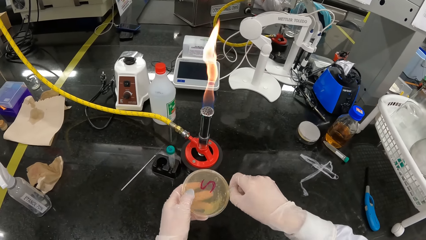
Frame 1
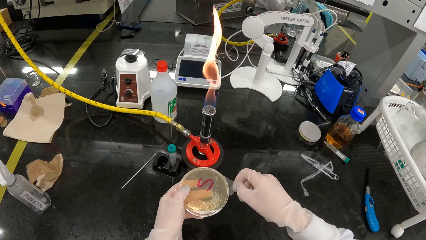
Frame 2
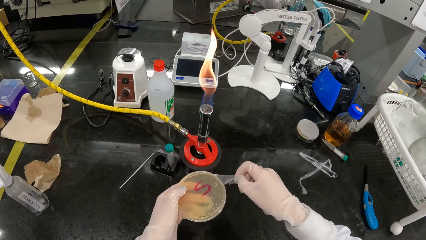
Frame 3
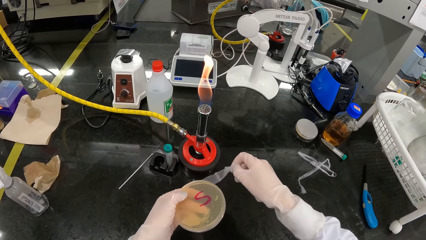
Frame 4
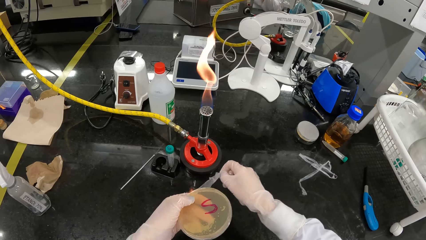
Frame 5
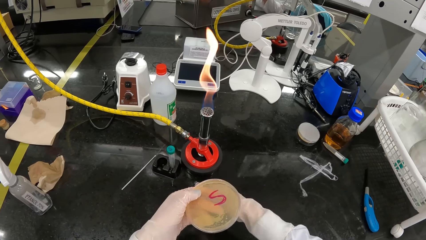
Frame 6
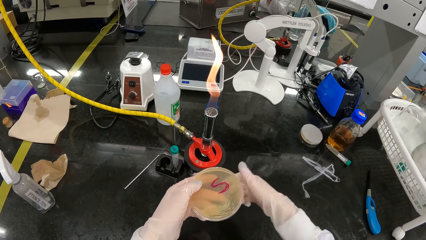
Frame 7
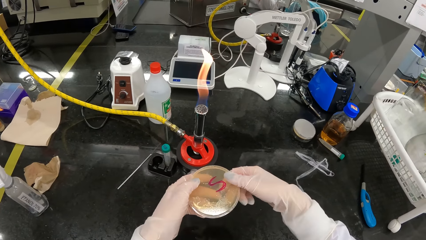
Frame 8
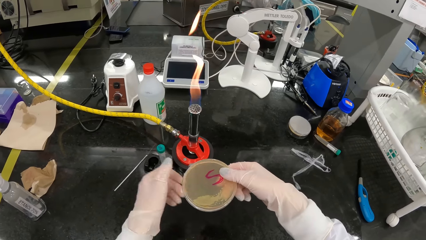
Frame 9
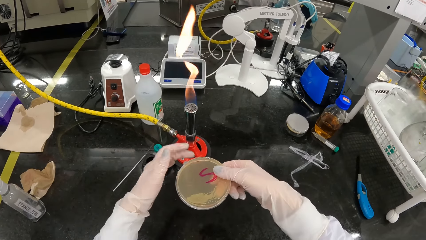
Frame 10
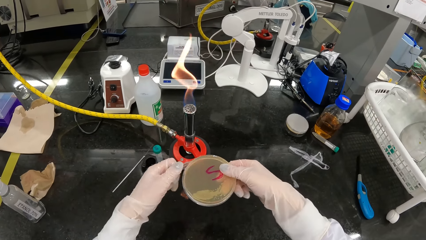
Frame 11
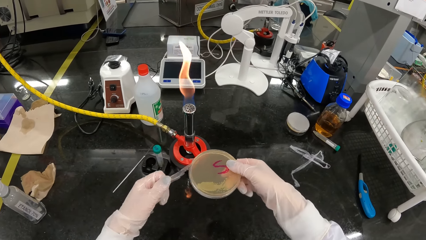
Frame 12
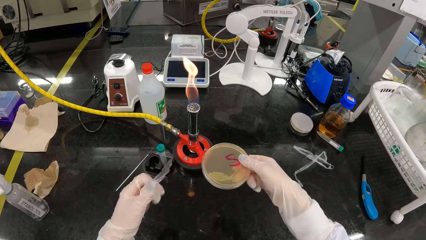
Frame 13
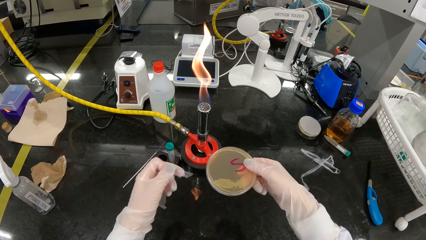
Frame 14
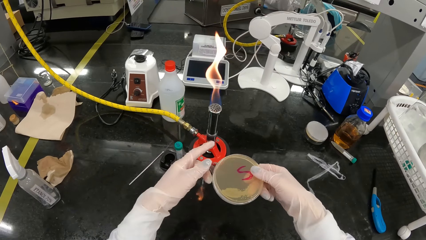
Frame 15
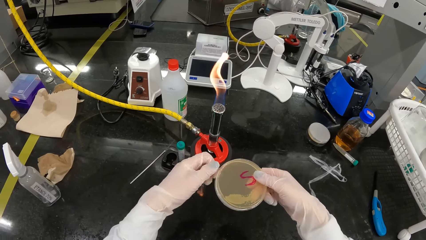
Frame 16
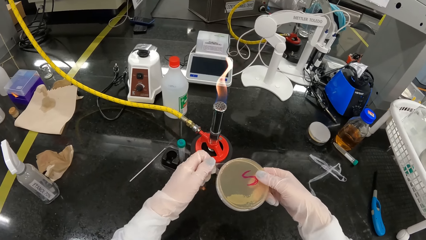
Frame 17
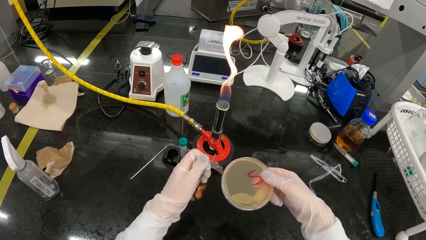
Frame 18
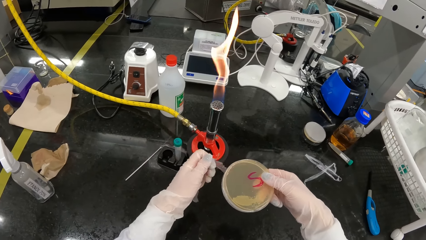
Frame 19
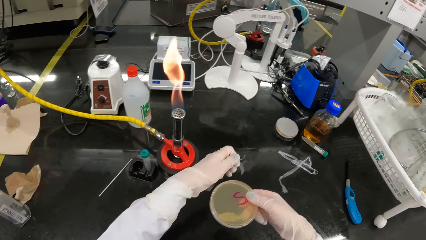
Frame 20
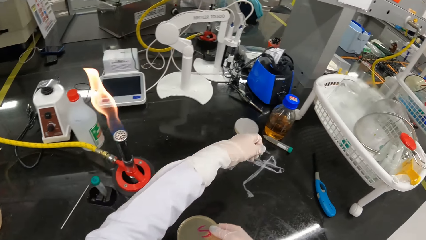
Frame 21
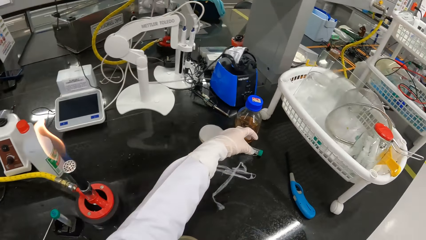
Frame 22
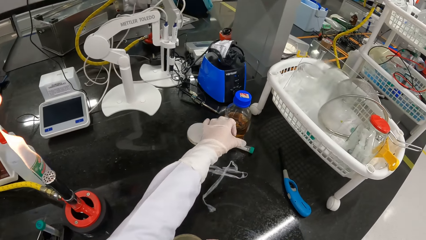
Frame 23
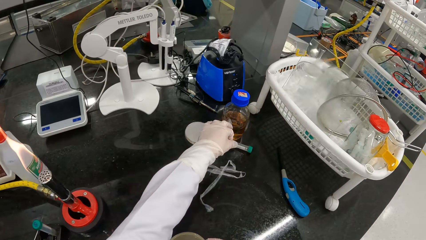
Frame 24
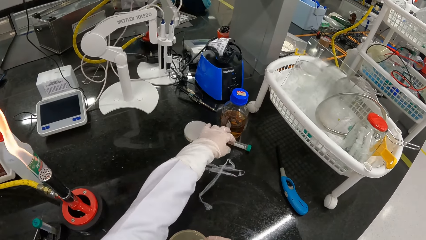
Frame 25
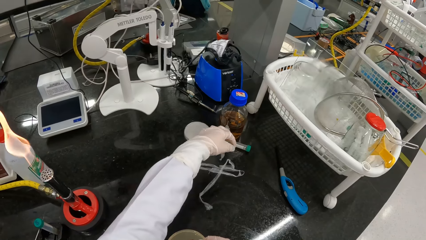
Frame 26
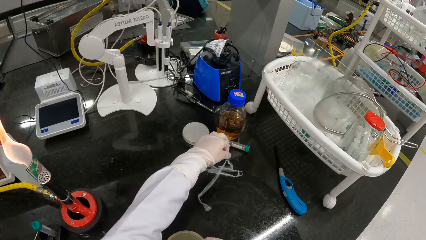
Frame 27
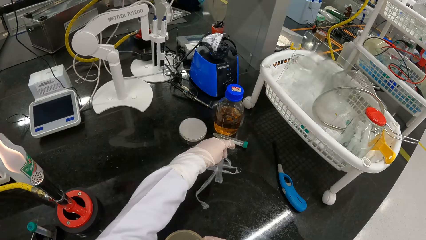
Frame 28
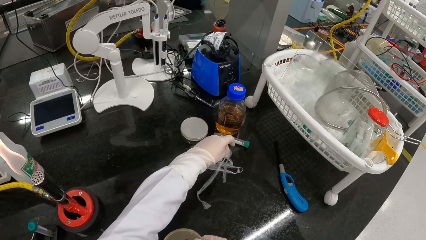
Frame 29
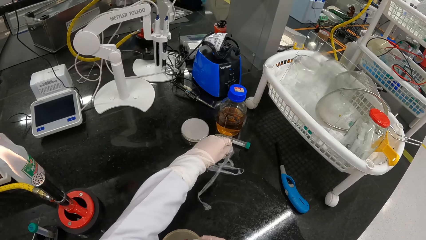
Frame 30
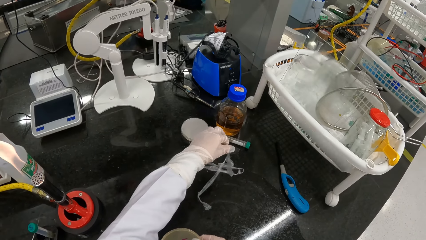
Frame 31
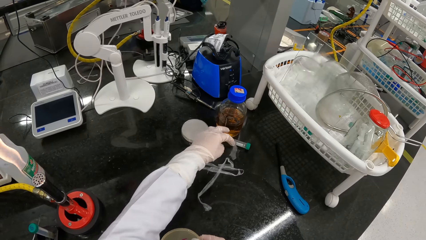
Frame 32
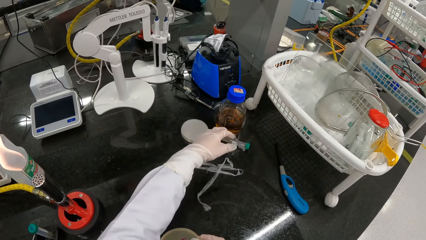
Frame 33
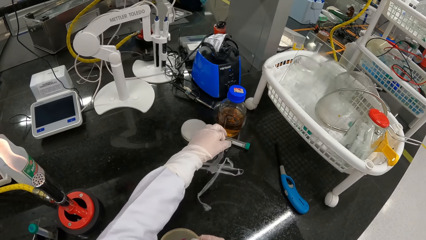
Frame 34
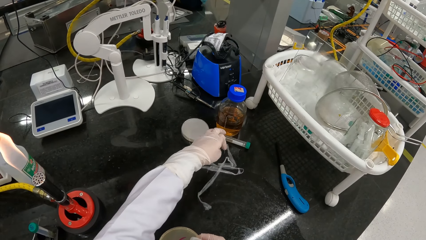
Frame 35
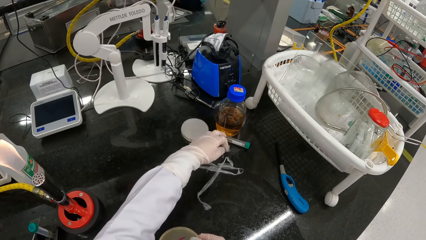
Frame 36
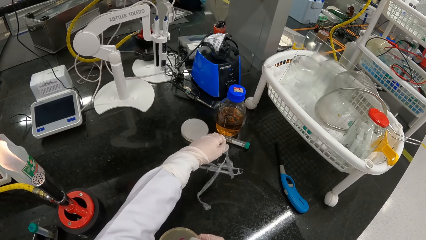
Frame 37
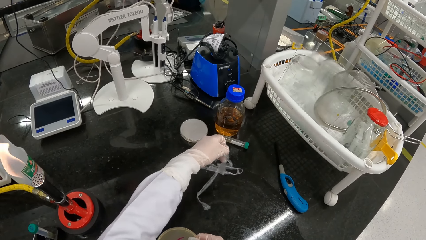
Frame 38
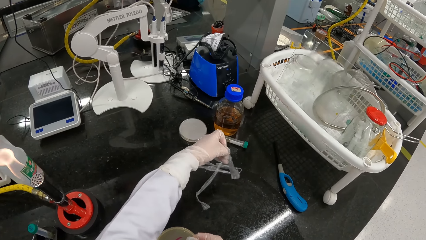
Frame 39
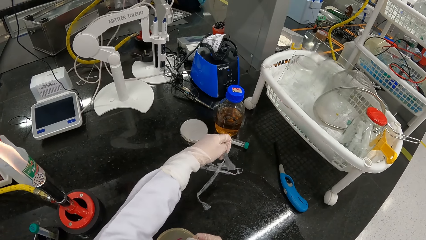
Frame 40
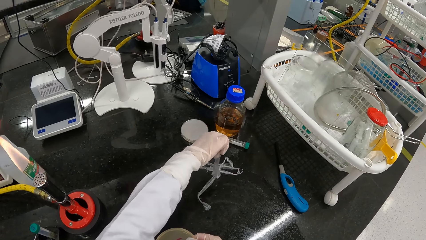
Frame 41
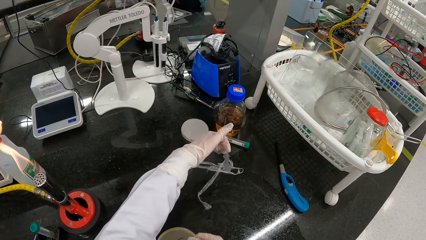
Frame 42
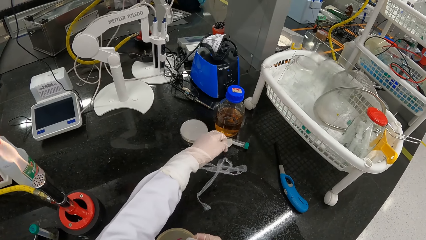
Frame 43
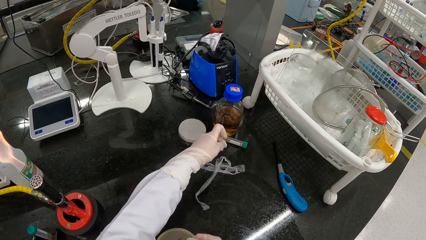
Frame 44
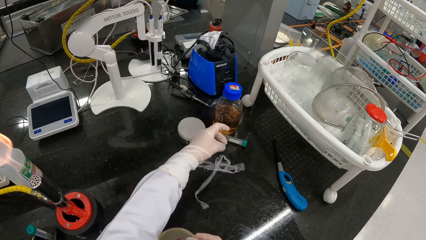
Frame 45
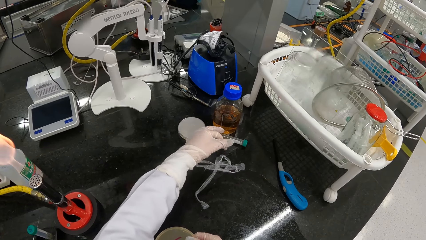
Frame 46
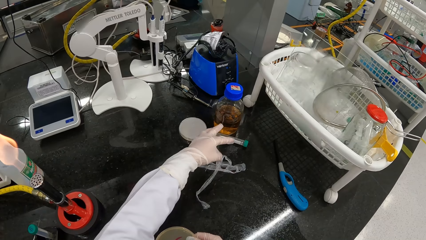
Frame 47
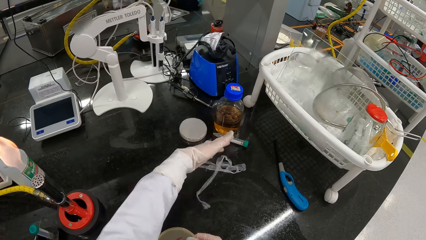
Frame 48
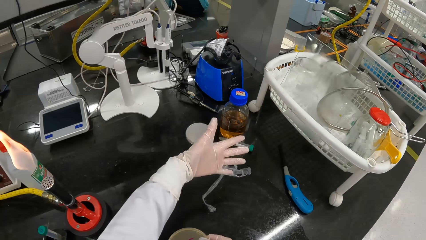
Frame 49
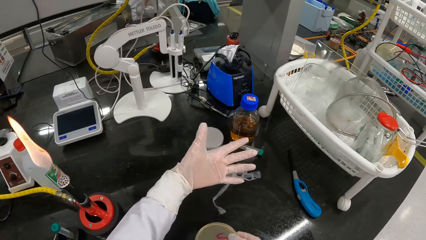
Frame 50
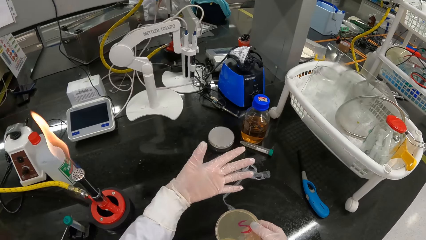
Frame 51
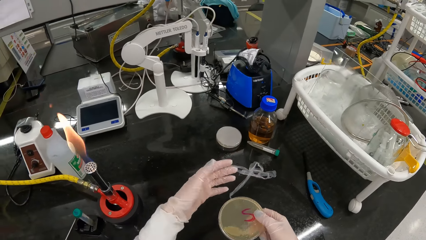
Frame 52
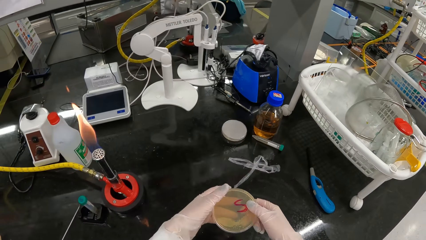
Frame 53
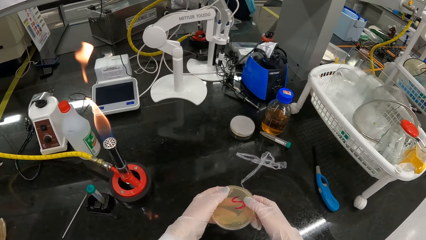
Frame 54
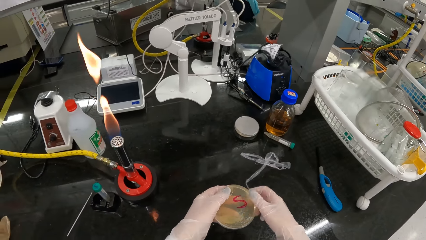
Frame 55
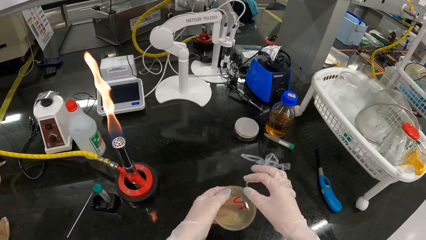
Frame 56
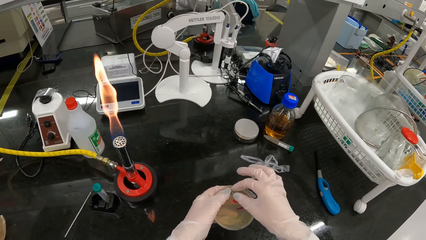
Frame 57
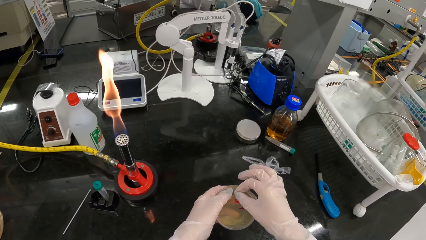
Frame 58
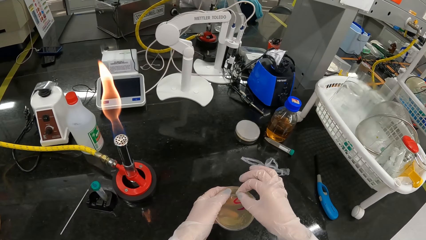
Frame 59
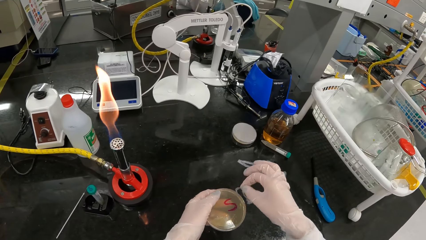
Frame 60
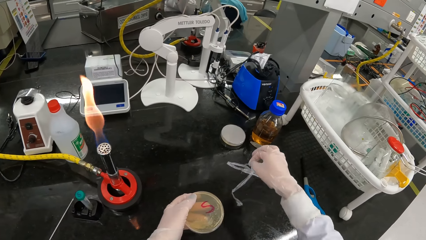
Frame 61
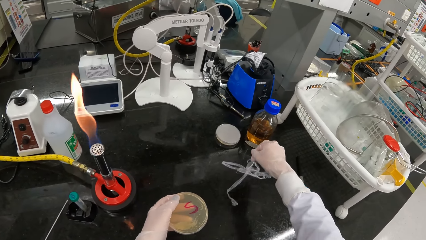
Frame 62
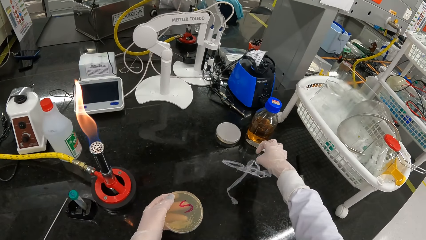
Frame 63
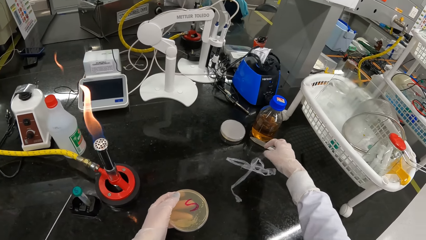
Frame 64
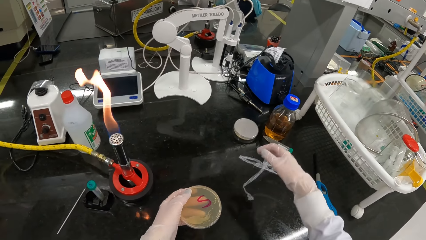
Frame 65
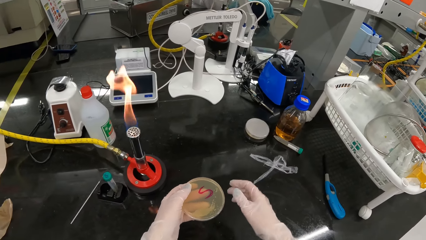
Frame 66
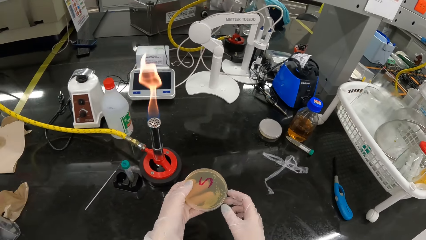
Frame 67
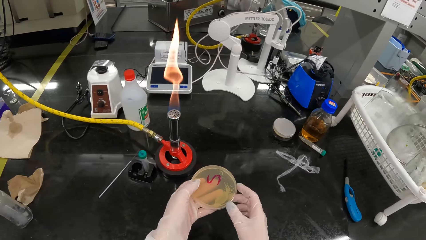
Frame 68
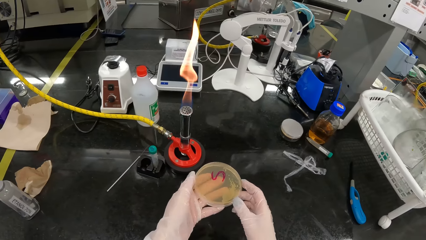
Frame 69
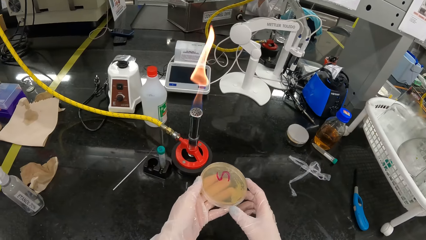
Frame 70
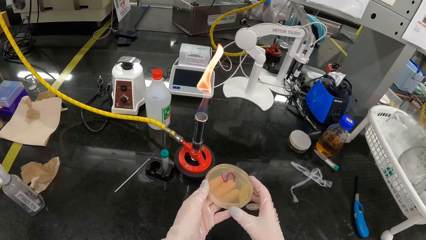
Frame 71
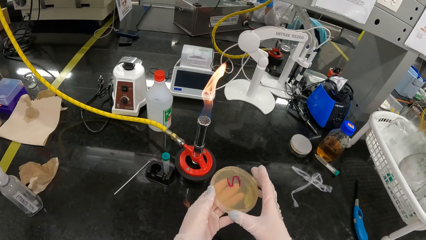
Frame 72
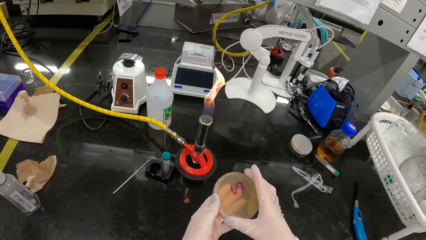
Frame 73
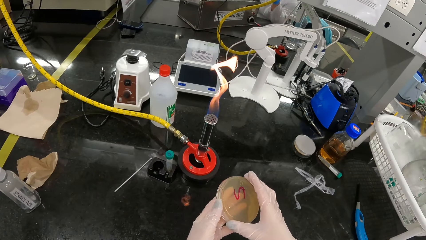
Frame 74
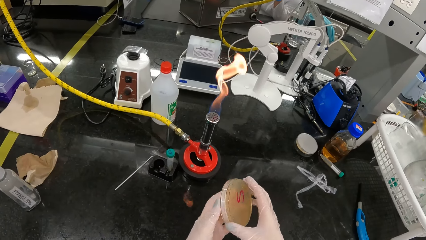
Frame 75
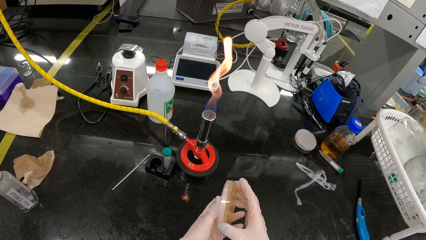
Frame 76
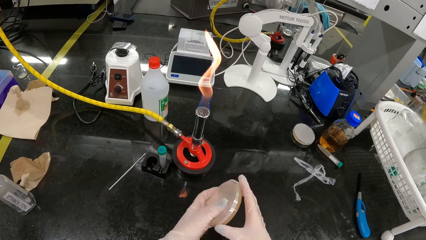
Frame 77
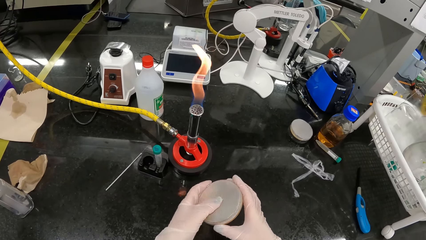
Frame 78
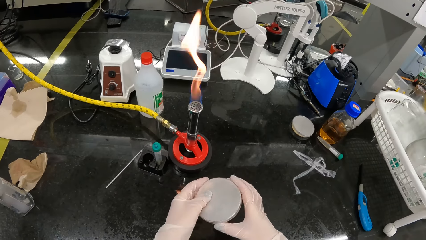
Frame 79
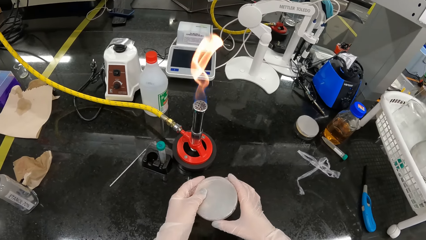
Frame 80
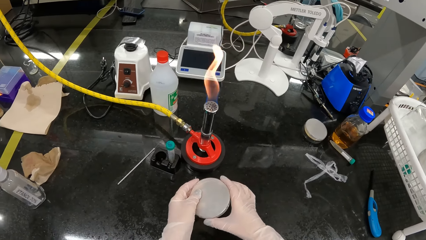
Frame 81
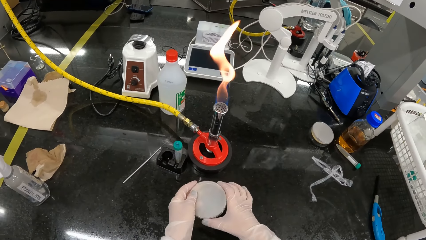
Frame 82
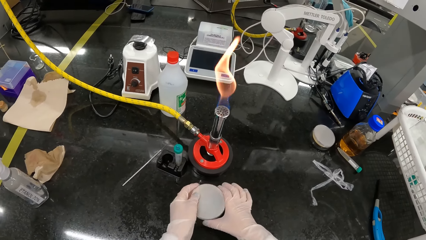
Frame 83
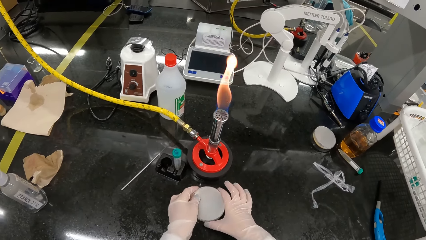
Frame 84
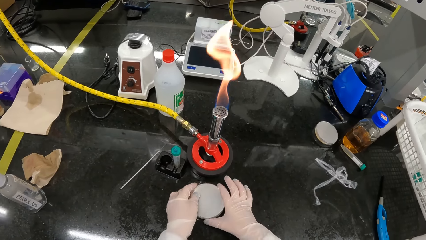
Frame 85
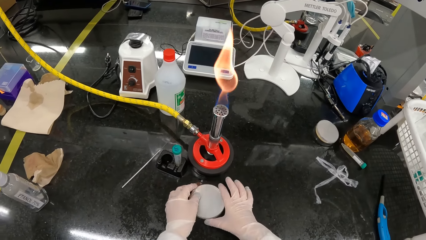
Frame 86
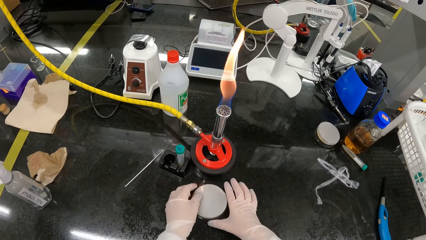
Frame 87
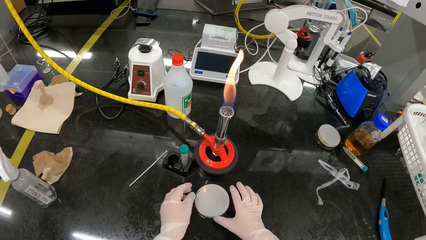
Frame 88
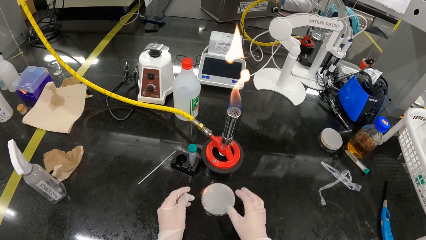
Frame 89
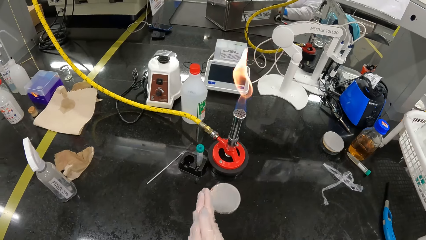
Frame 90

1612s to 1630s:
The camera wearer holds the petri dish of agar with her right hand. She peels the cellophane wrap on the petri dish of agar with her left hand. She peels the cellophane wrap again. She scrubs the cellophane wrap off her left hand onto the counter. She holds the petri dish of agar with her left hand. She picks up a cellophane from the top of the petri dish of agar with her right hand. She drops the cellophane on the counter with her right hand. She holds the petri dish of agar with both hands. She flips over the petri dish of agar with both hands. She drops the petri dish of agar on the counter with both hands.
